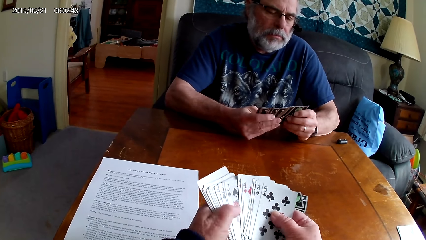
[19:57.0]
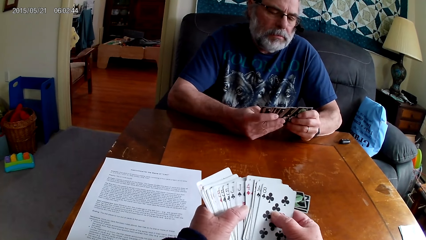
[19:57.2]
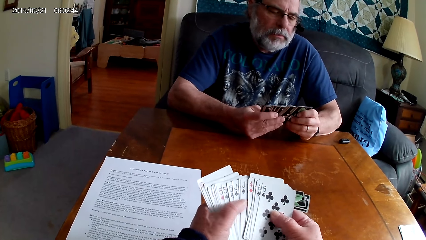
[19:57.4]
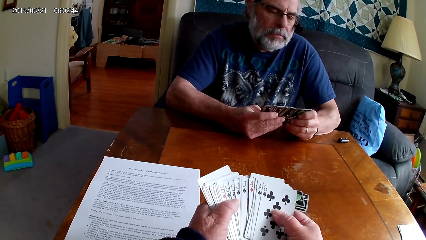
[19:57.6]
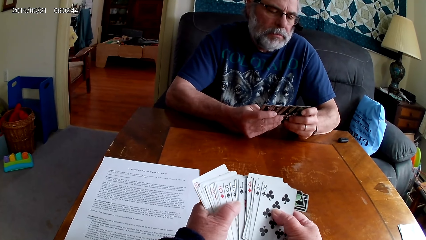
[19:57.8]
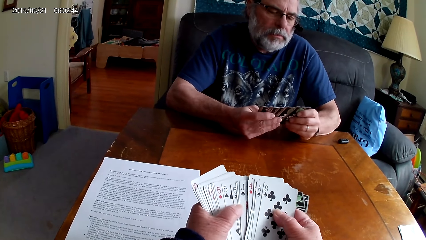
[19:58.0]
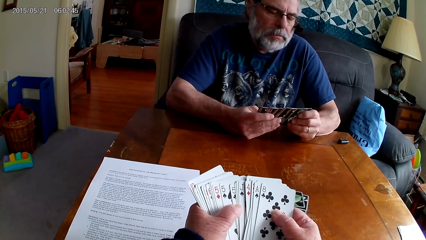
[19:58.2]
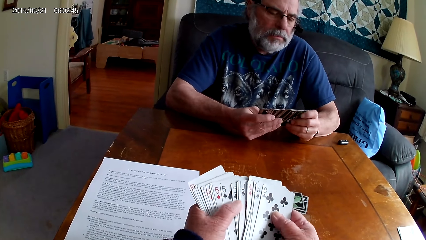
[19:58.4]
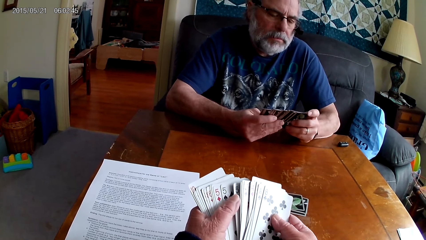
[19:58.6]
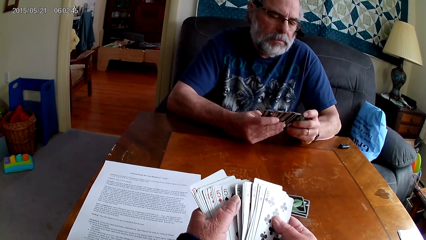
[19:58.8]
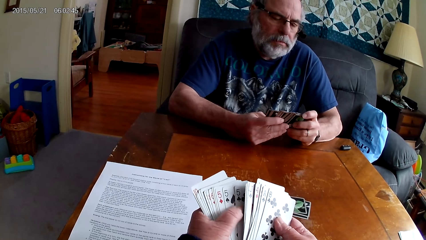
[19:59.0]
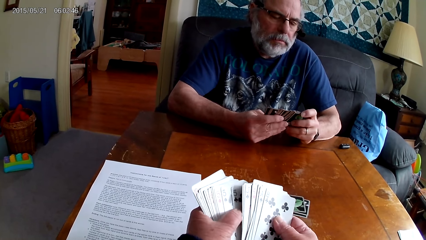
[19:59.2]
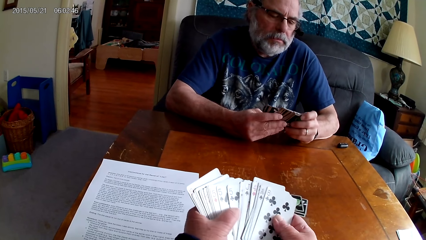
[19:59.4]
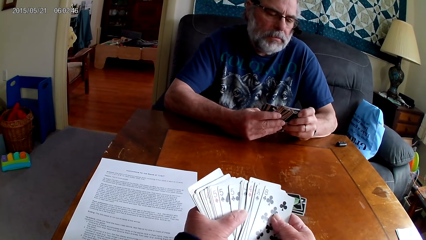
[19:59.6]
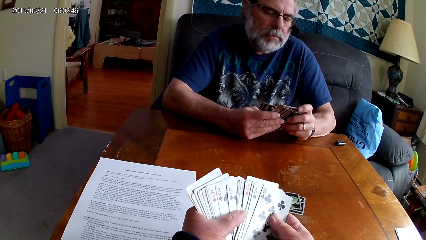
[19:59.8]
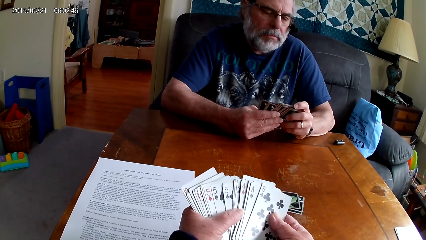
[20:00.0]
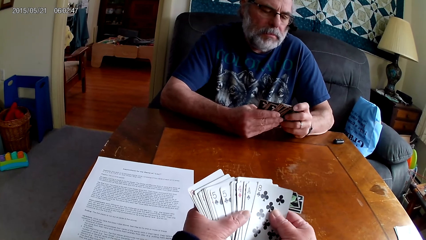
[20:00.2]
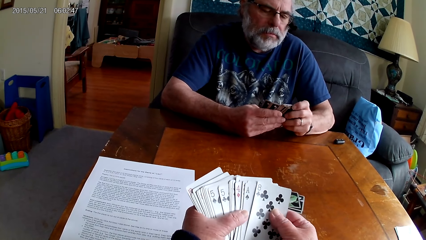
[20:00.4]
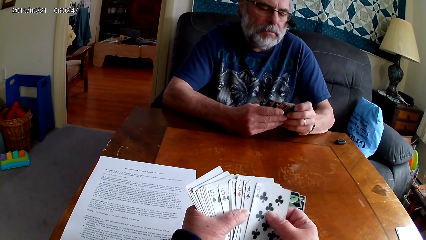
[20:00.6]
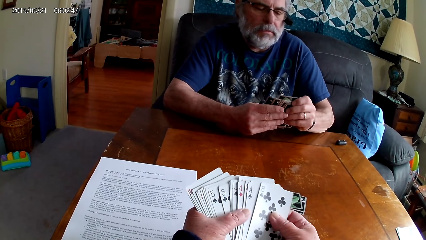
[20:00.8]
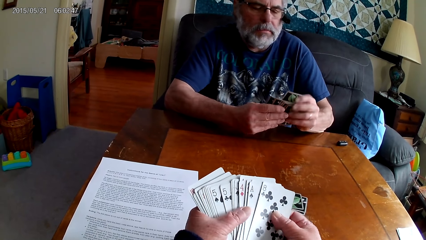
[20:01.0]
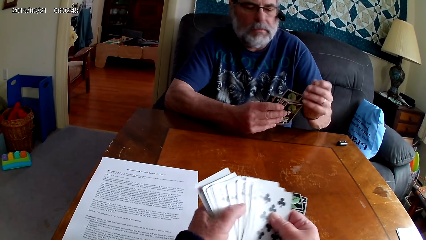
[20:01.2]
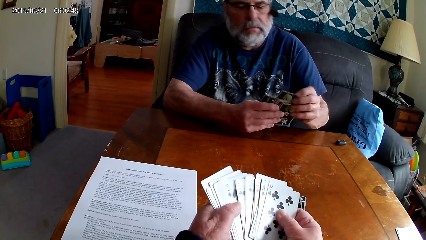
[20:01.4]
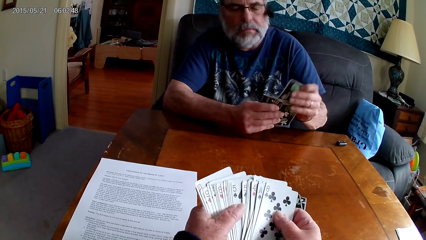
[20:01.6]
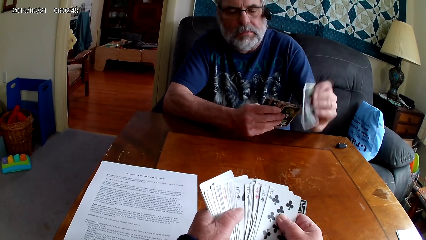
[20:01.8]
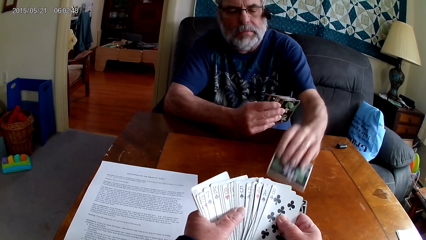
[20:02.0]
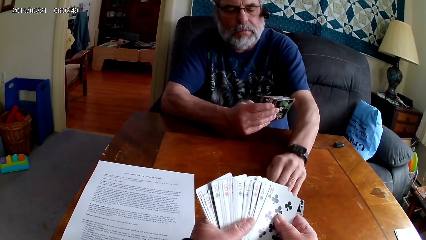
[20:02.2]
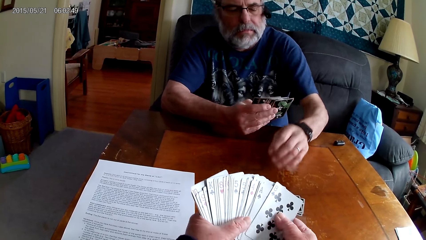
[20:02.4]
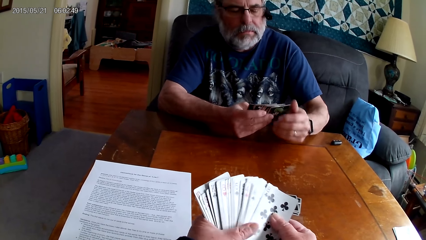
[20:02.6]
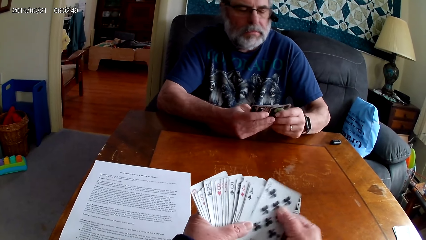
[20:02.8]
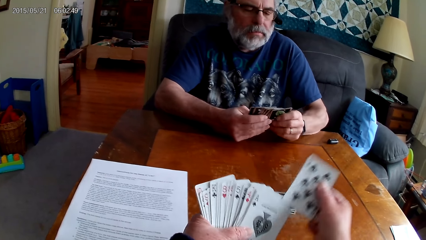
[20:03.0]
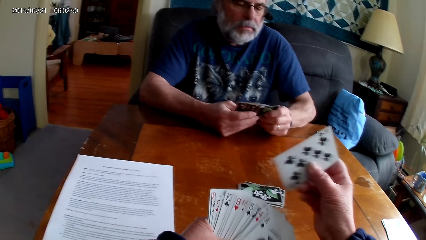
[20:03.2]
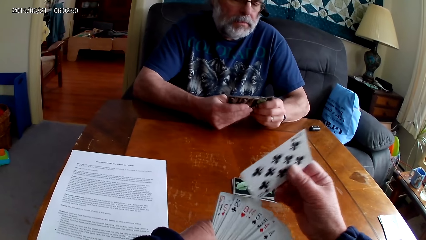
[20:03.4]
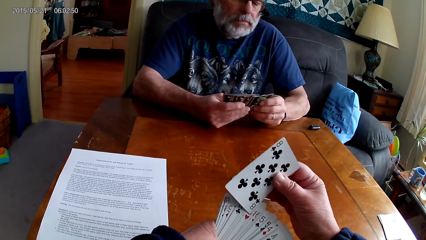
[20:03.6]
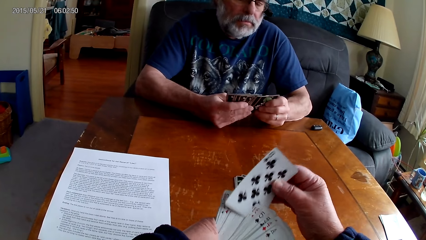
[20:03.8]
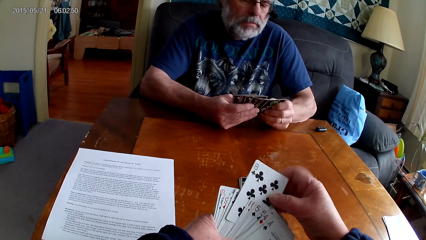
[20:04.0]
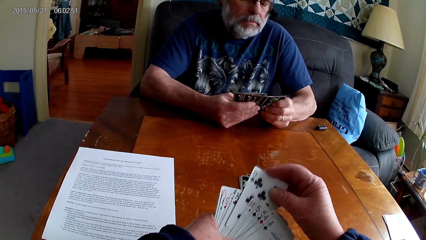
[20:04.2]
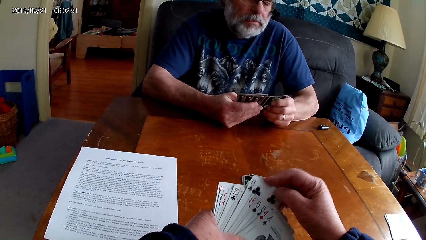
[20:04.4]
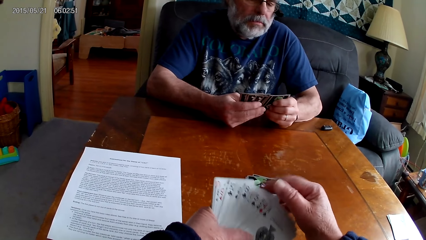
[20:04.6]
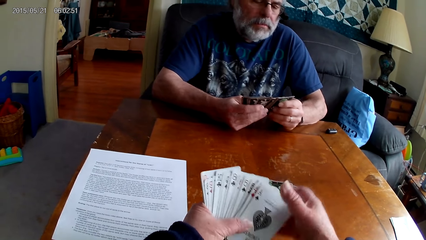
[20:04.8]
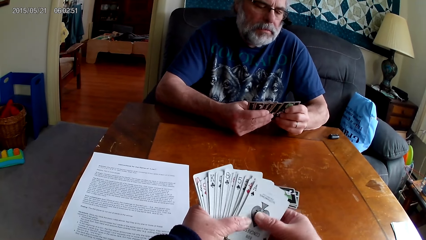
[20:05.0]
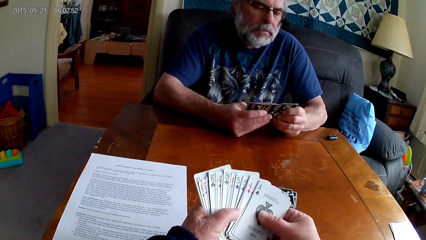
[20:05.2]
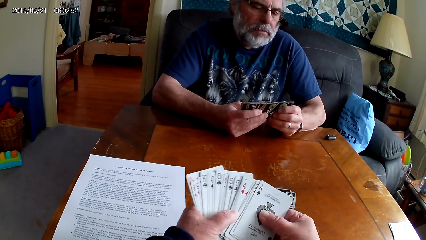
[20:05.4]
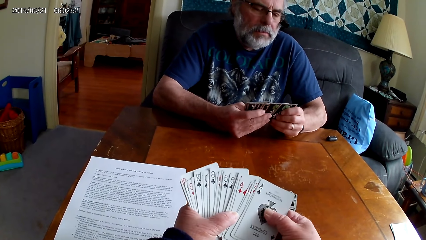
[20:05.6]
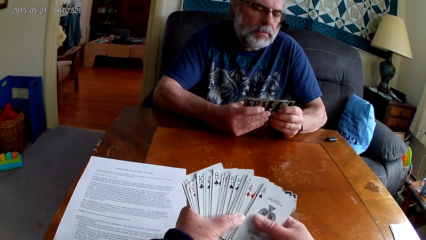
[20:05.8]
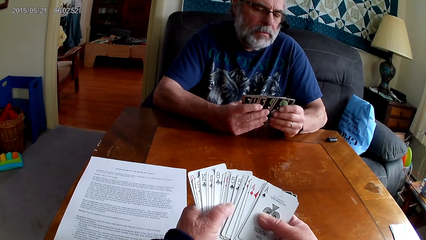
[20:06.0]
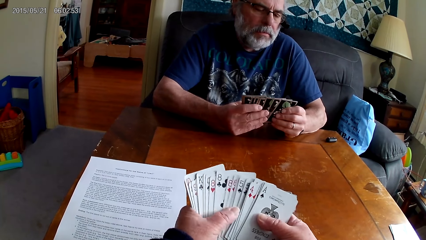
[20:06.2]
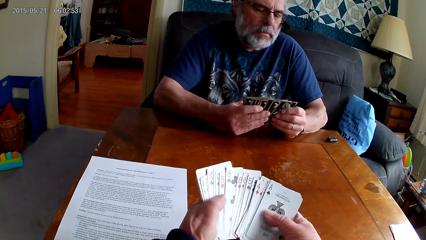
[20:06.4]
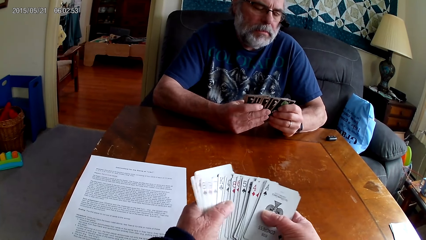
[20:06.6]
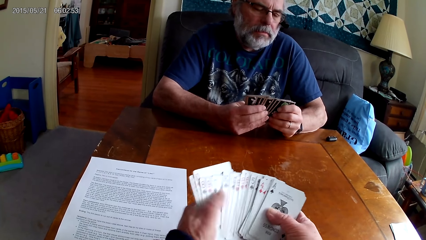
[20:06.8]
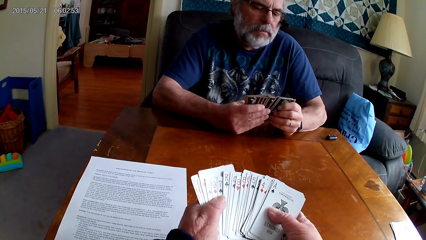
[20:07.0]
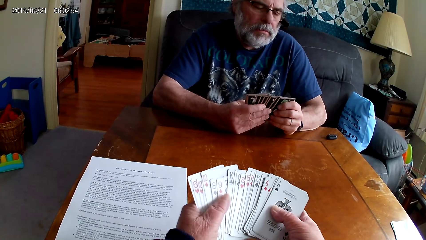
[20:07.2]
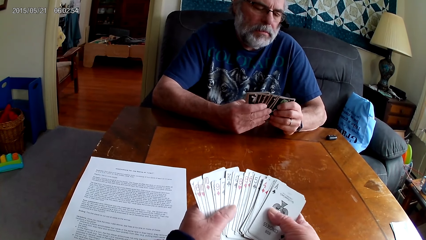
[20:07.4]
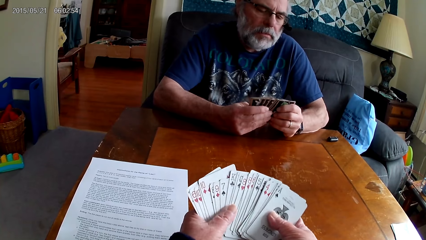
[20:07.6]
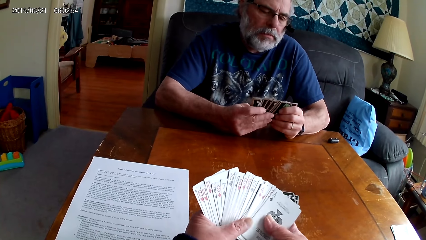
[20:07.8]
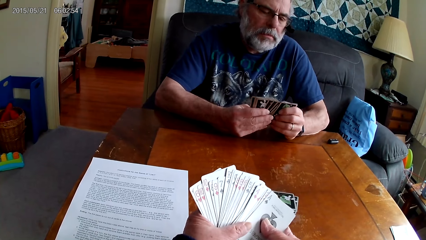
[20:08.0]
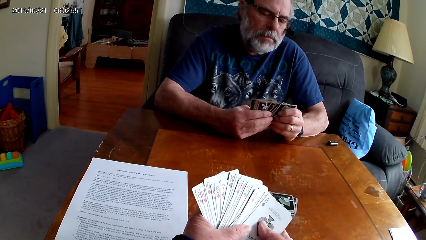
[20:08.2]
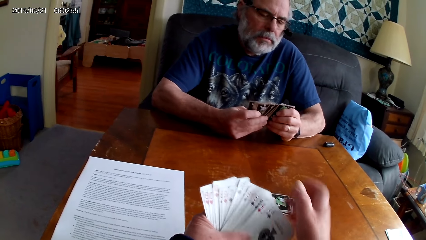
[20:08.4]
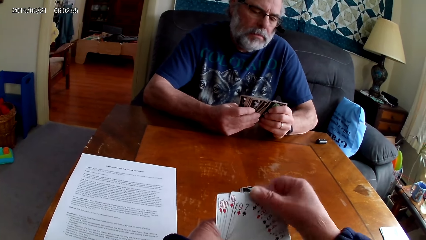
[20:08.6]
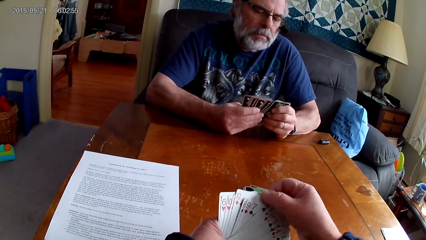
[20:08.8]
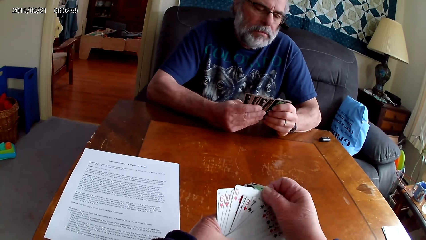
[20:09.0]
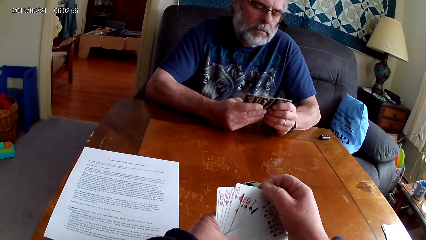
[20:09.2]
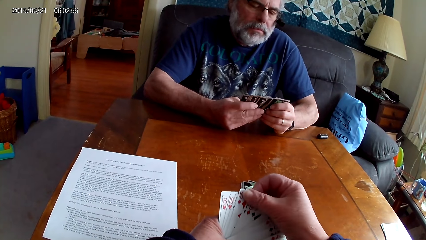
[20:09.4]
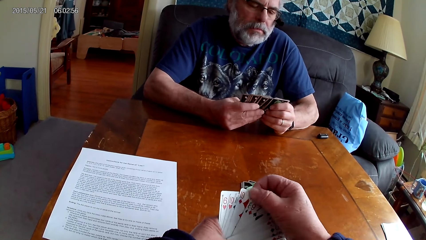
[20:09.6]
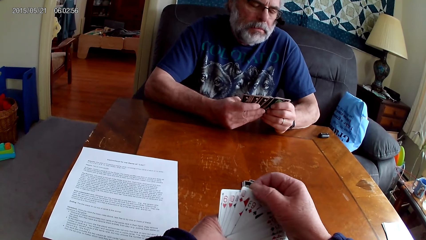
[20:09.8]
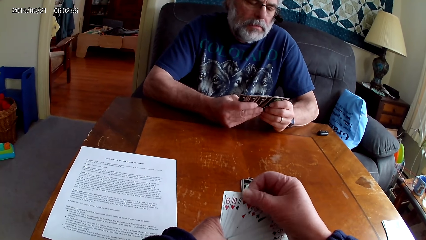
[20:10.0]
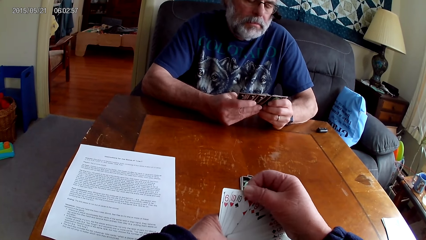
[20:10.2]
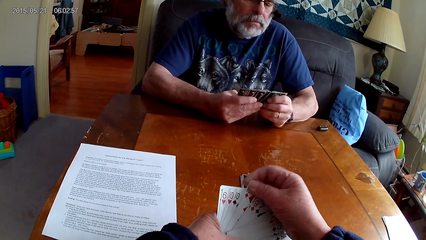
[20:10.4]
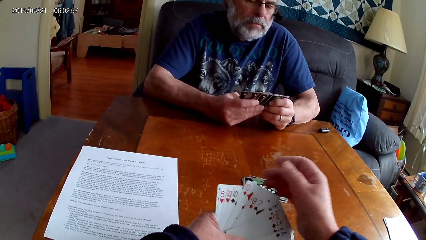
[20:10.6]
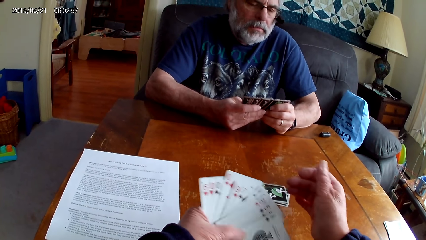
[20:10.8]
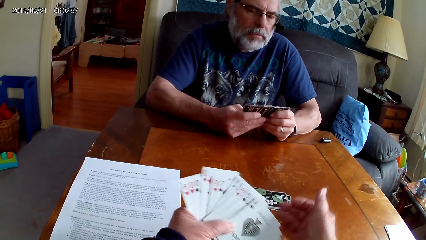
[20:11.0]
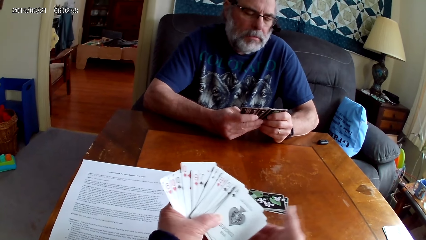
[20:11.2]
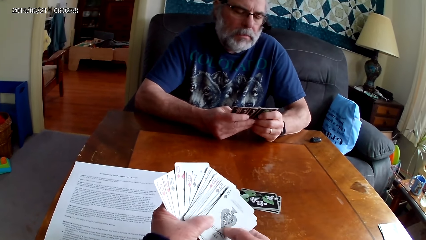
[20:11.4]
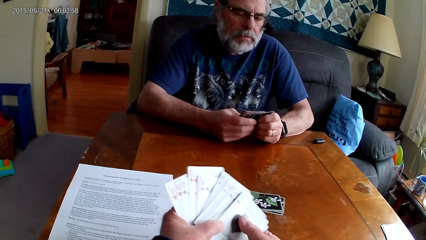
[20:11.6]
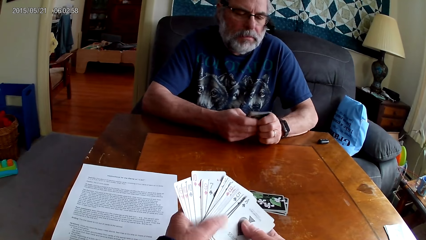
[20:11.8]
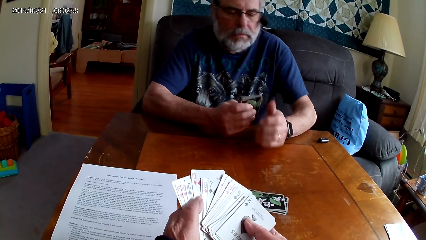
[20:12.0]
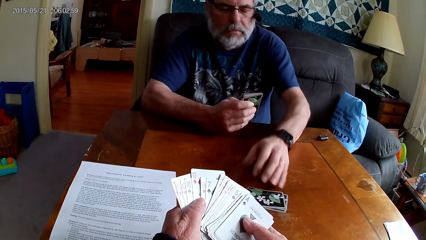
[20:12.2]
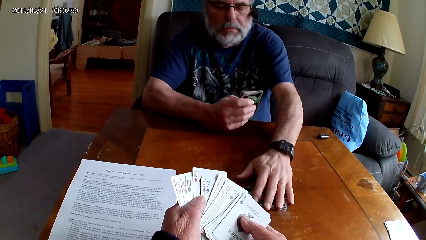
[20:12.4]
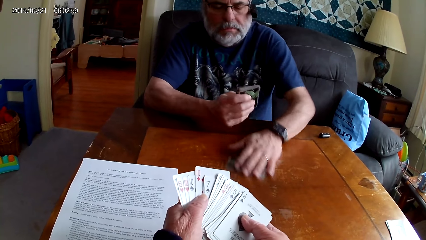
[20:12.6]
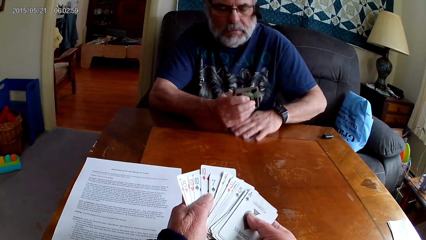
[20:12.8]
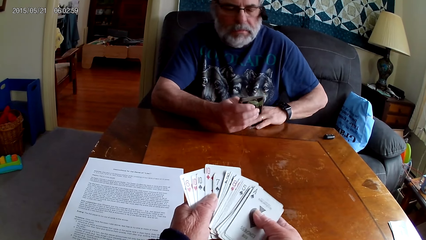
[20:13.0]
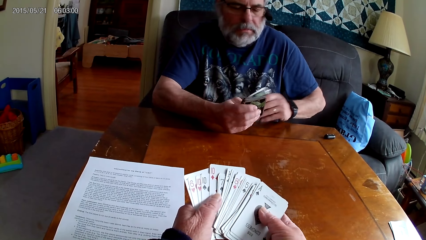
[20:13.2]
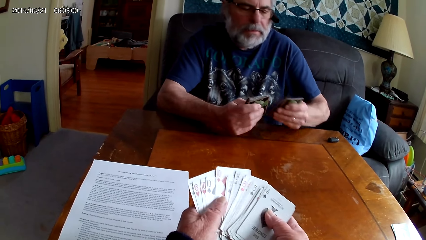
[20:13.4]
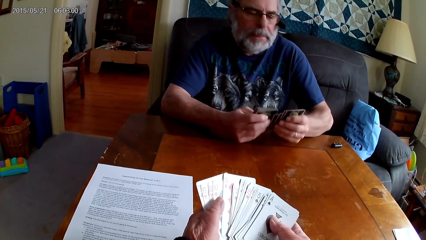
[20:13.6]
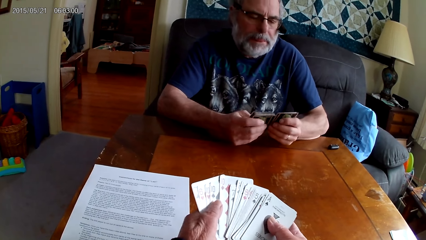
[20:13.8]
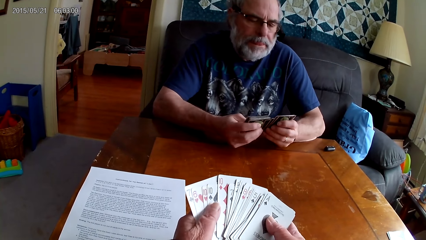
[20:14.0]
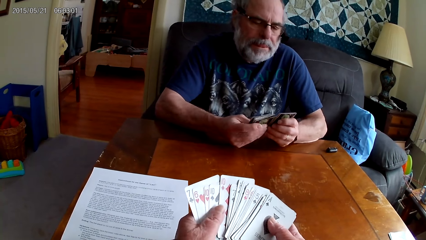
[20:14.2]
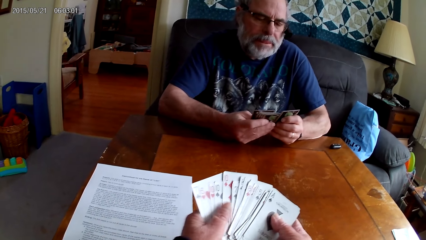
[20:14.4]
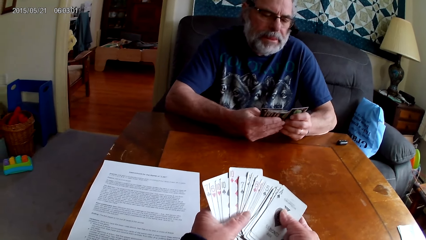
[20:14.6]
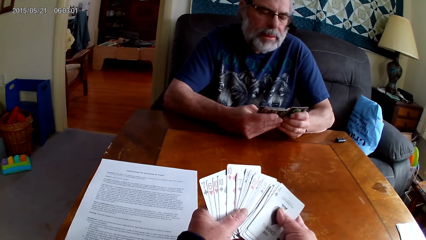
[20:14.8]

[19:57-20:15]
The camera wearer arranges cards. A person puts a card on the table. The camera wearer arranges cards. The person picks cards from the table.
